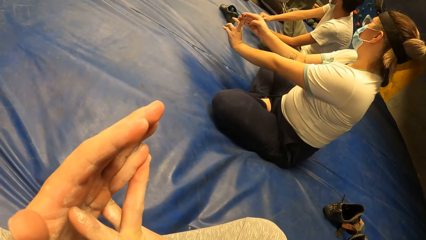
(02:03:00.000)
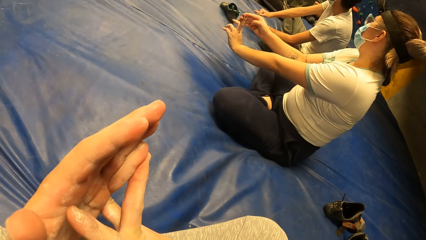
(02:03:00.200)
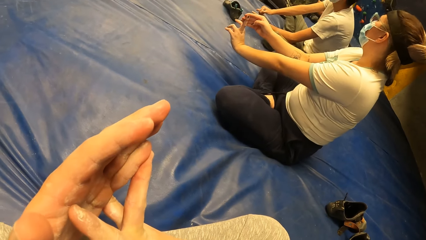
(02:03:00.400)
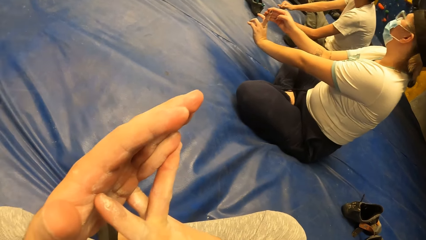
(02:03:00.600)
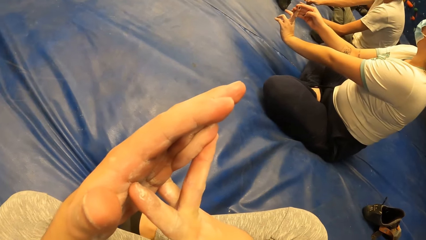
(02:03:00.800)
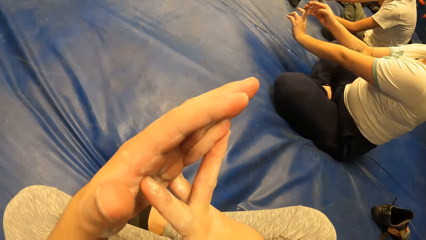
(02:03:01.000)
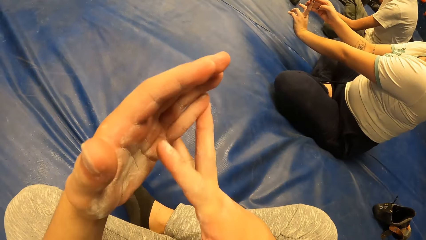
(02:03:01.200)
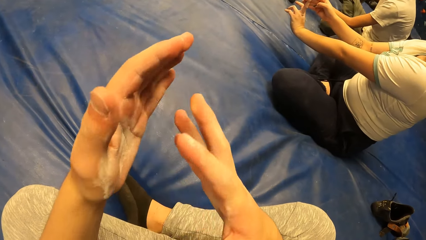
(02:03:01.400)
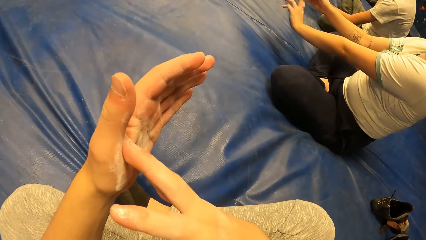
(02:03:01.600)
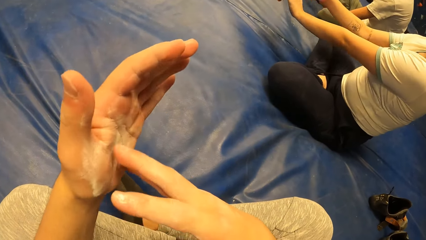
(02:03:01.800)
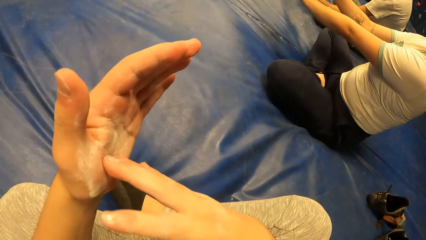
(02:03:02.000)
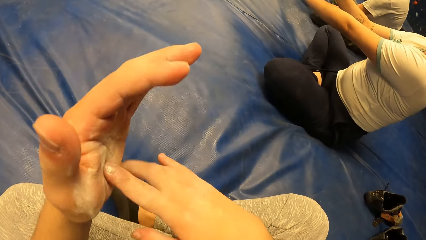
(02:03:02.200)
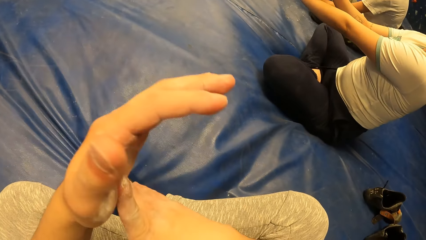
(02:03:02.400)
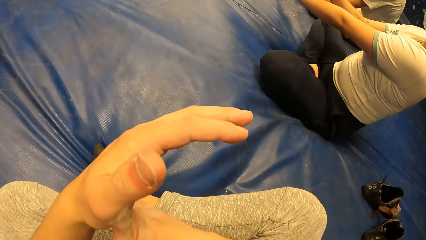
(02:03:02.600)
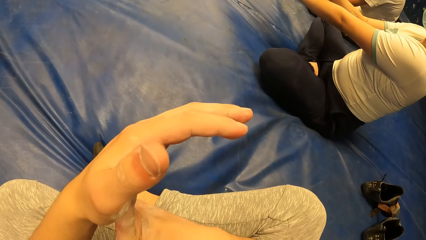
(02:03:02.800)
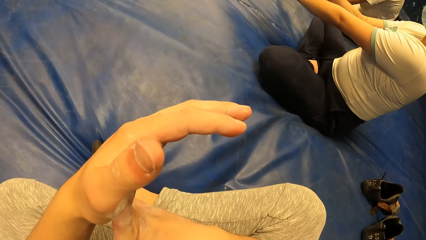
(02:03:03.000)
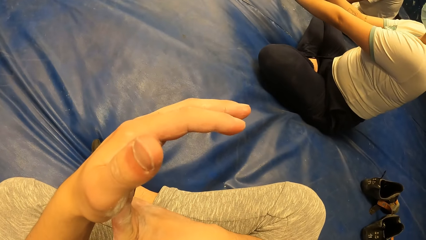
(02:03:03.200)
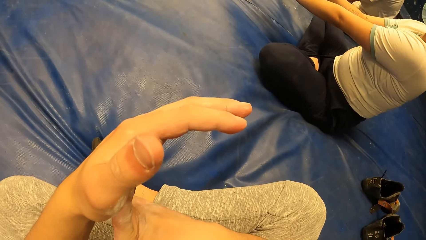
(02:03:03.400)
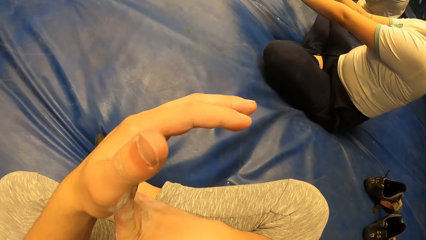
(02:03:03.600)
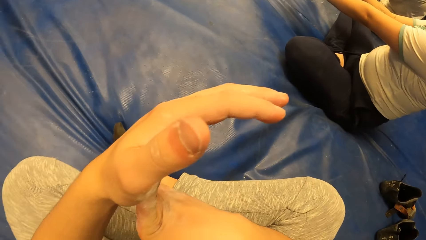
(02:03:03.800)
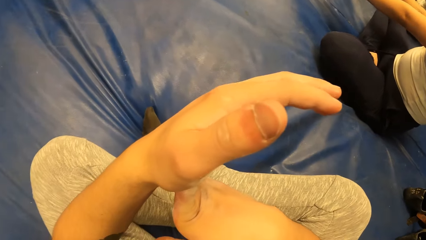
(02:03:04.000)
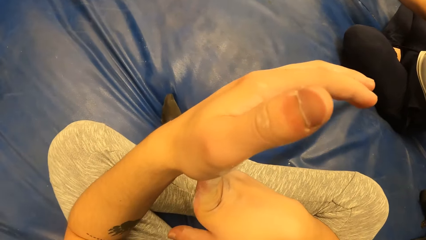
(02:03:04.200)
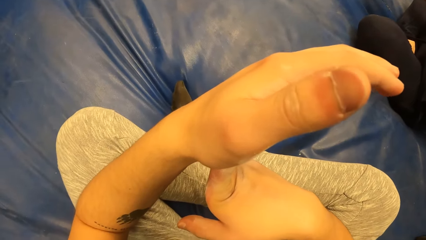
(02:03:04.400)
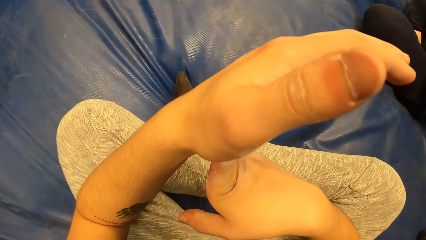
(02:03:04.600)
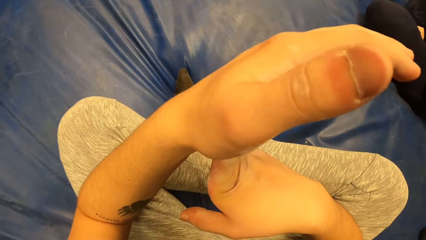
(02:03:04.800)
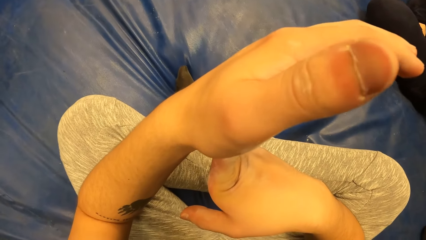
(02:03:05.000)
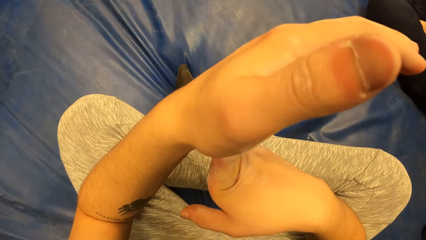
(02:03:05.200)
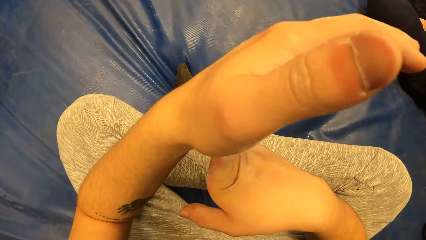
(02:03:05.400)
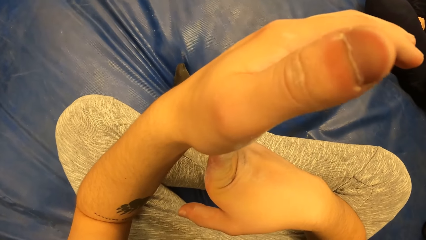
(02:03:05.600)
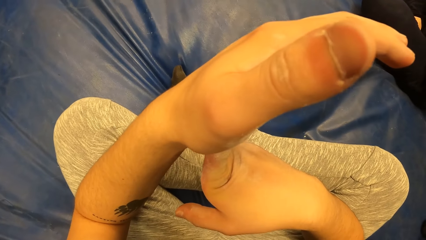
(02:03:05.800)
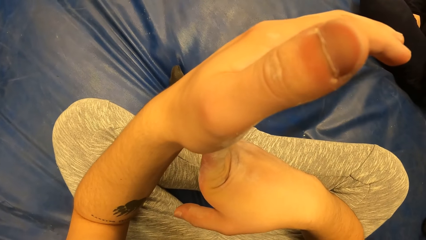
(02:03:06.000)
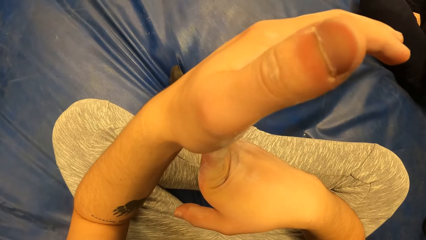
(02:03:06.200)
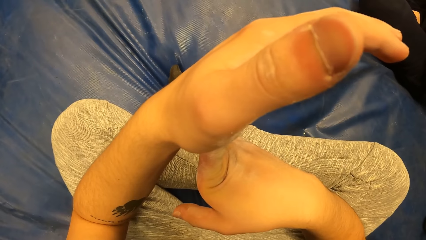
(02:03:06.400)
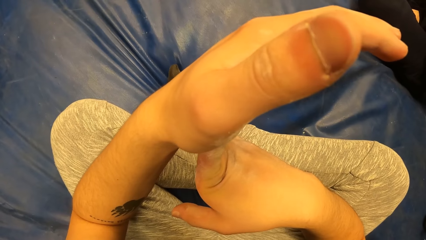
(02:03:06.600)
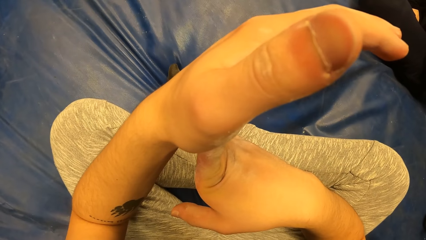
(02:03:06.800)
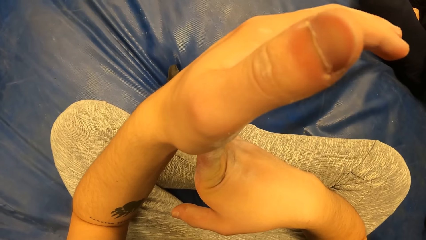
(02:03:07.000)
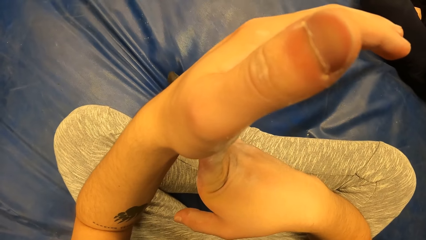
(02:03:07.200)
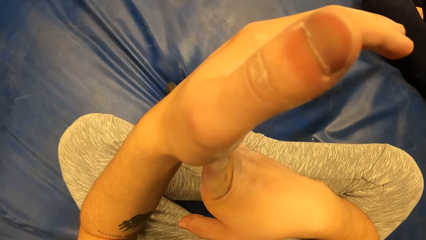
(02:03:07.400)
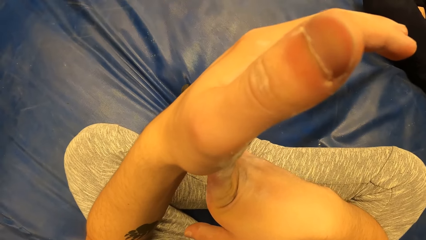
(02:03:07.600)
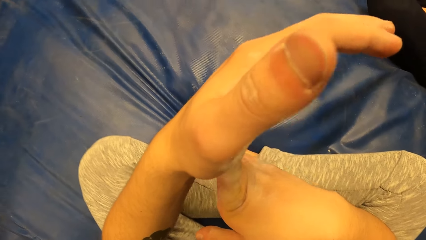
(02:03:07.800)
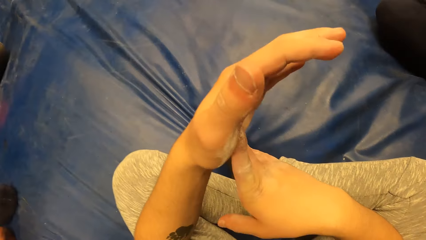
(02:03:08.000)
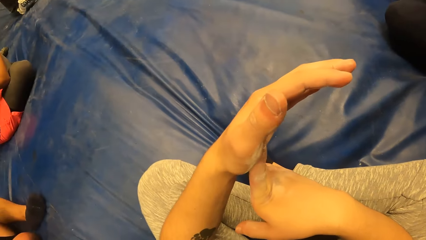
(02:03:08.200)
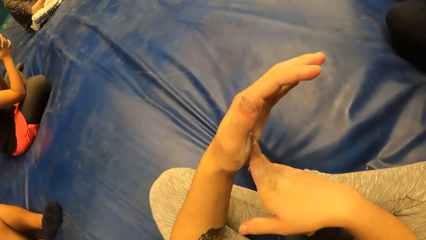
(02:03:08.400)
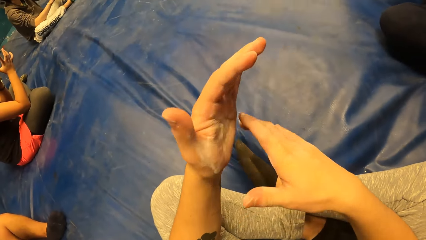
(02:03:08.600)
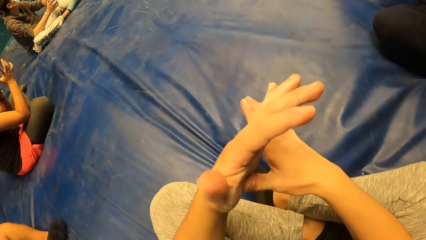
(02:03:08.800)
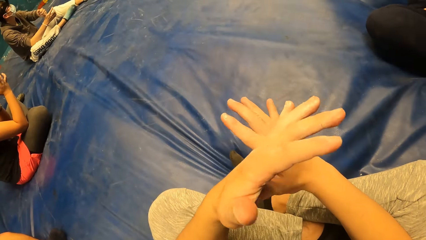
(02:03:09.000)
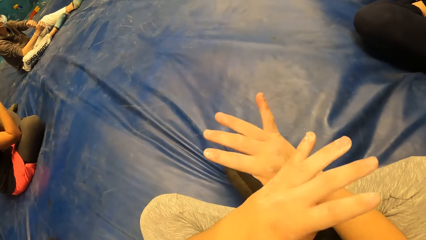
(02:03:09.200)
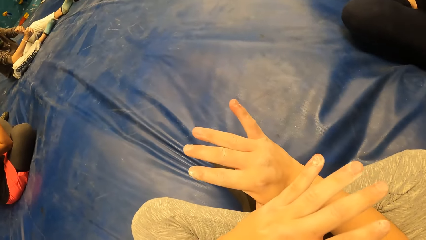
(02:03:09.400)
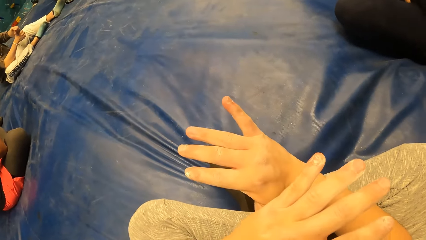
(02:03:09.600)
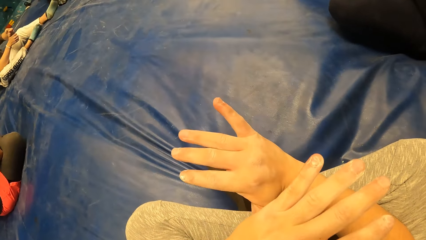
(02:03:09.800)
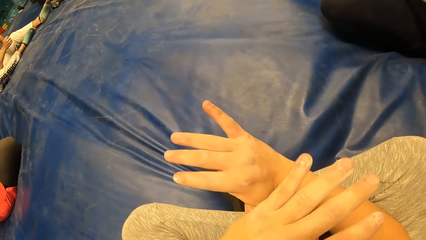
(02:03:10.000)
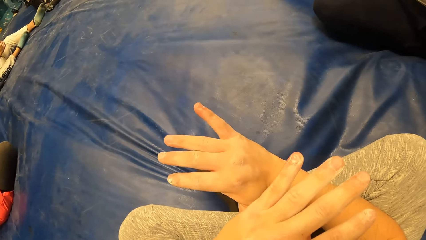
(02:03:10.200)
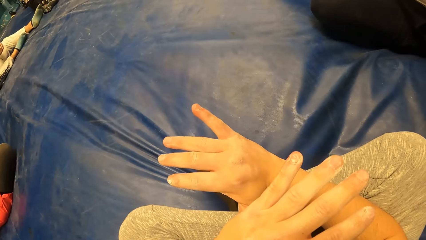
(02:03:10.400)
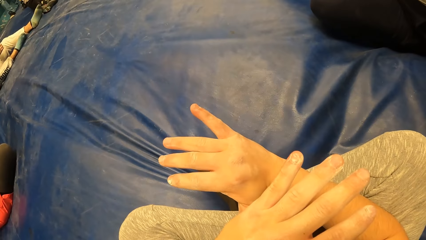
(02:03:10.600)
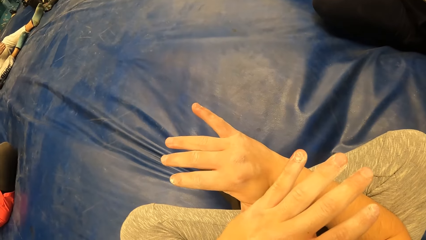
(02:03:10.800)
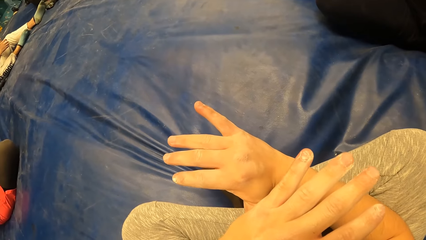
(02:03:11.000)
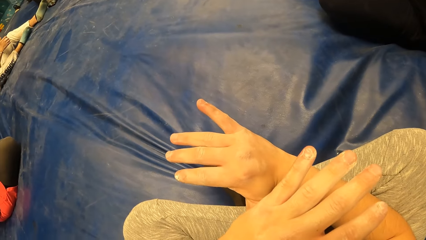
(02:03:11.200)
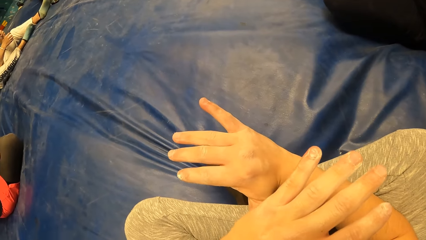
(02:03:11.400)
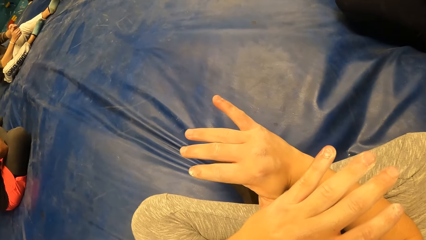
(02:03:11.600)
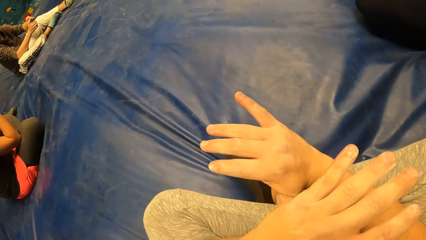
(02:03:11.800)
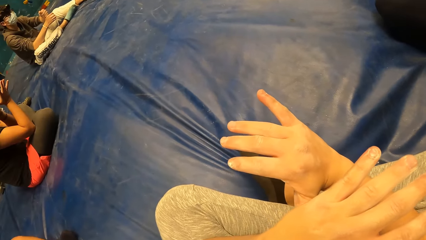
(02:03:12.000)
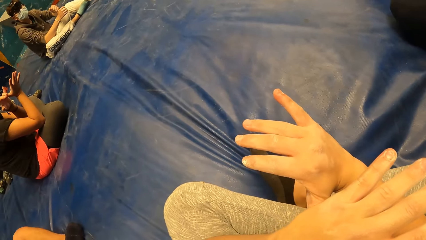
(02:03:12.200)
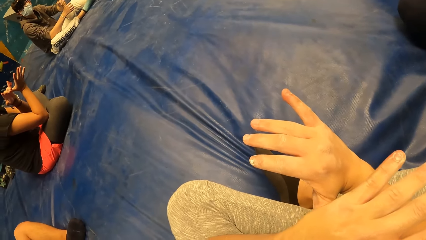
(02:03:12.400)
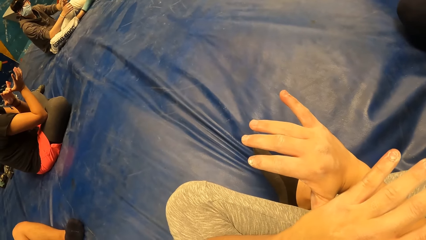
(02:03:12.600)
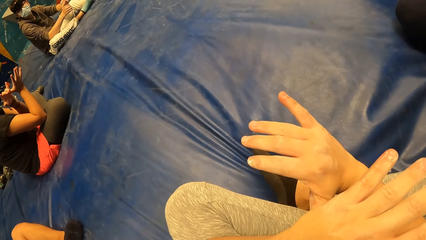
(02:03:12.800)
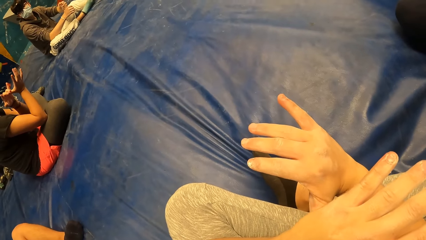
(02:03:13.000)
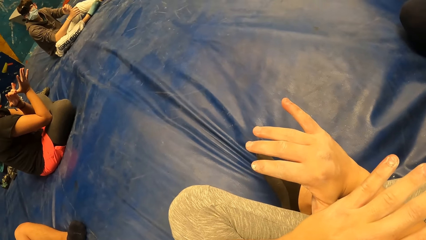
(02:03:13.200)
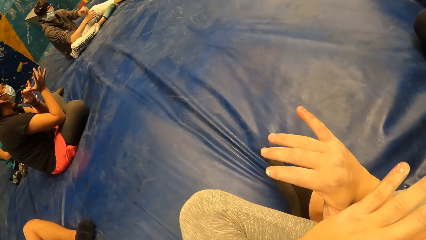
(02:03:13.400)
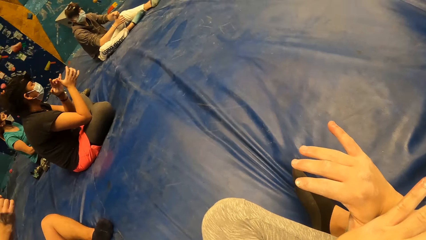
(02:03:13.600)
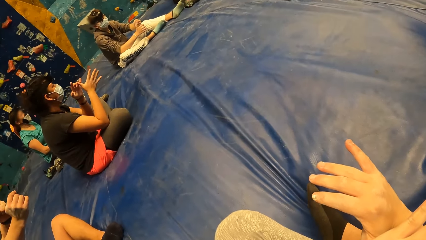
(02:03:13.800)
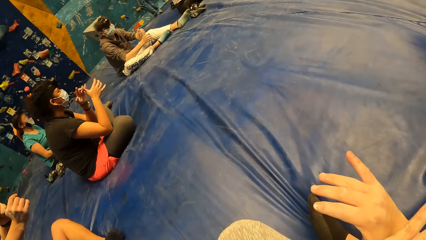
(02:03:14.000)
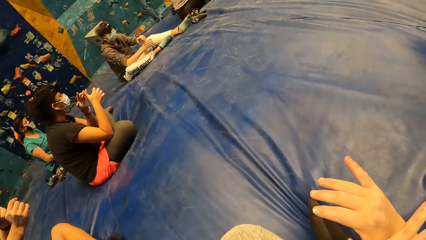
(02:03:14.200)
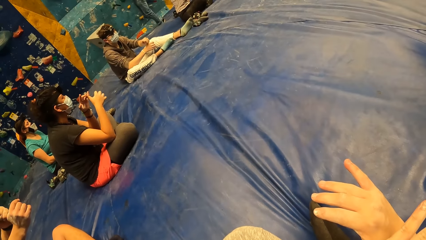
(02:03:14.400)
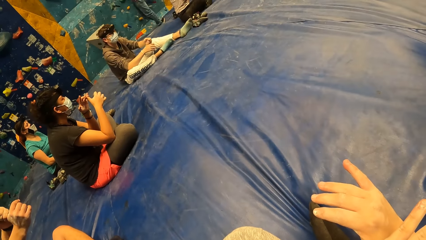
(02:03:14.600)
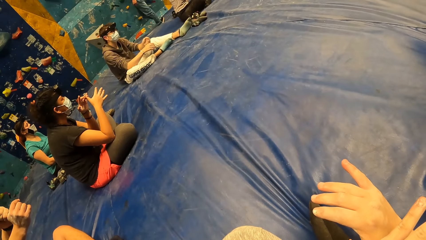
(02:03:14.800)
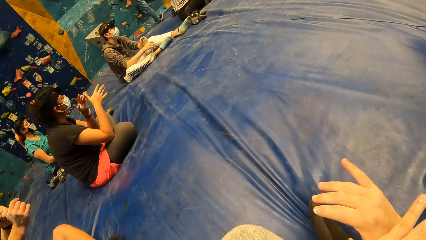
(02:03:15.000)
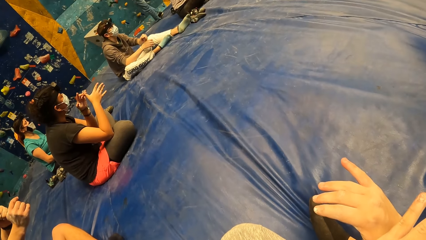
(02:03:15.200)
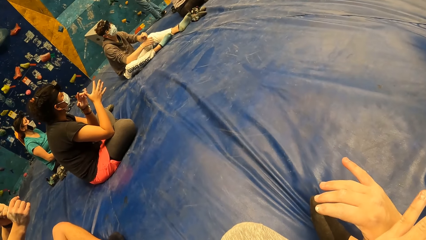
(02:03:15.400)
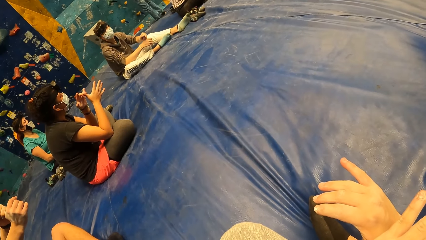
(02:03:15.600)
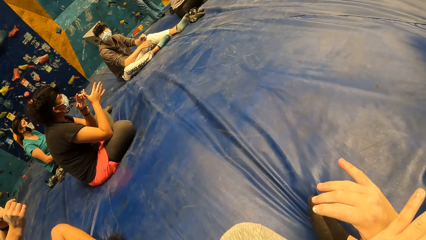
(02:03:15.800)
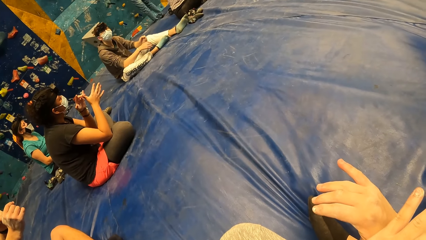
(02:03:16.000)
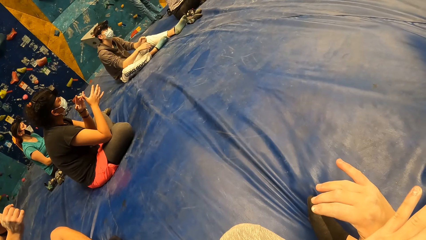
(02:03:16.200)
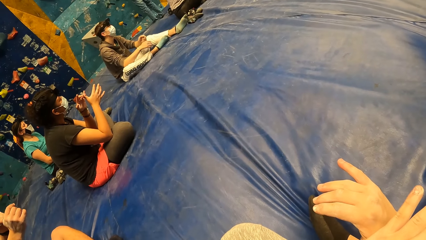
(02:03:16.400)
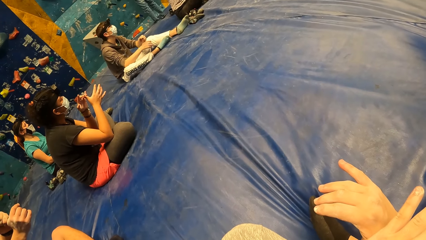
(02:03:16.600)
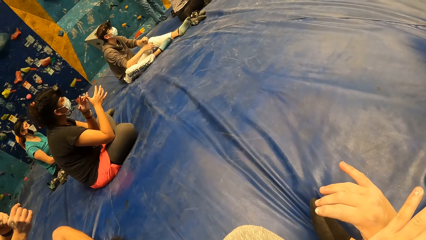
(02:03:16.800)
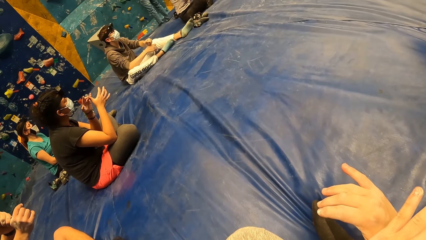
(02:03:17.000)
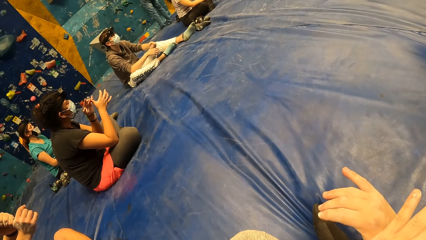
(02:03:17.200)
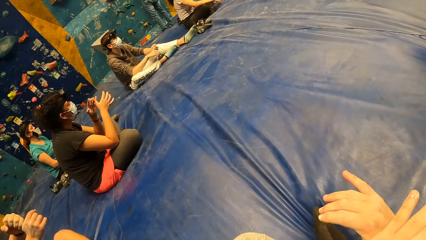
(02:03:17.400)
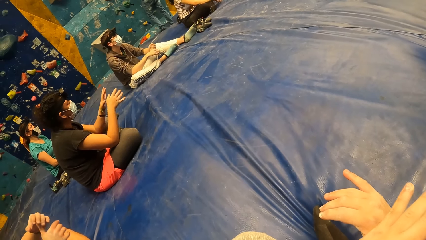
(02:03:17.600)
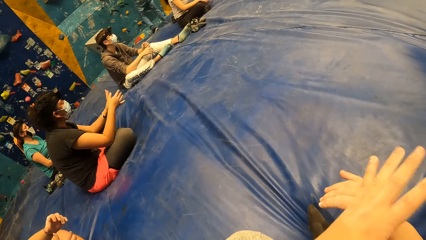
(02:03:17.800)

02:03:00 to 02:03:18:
The camera wearer holds the fingers. They adjust the hand. They shake the hands. They look around the room. They adjust the hand. A woman adjusts her hands. The camera wearer holds the fingers. They look around the room. The woman adjusts her hands. The camera wearer looks around the room.
